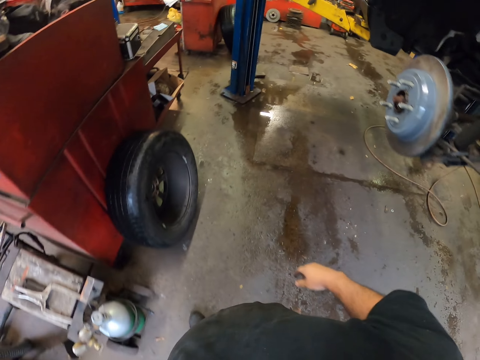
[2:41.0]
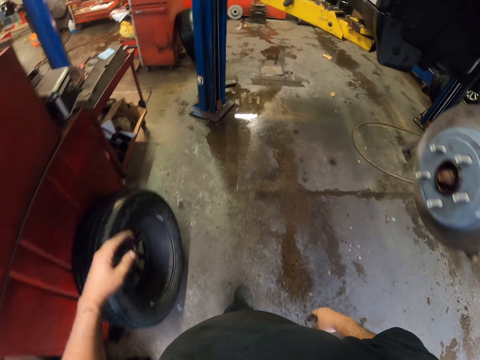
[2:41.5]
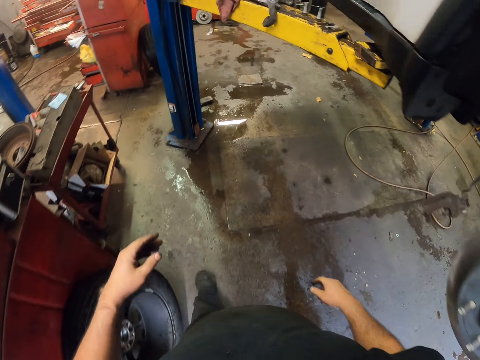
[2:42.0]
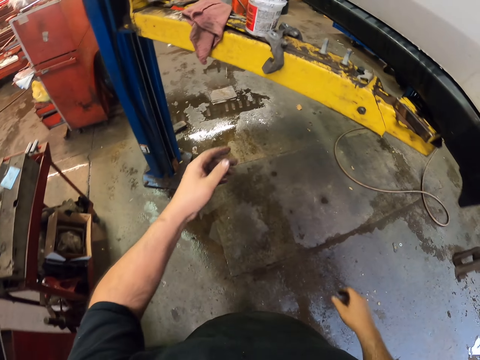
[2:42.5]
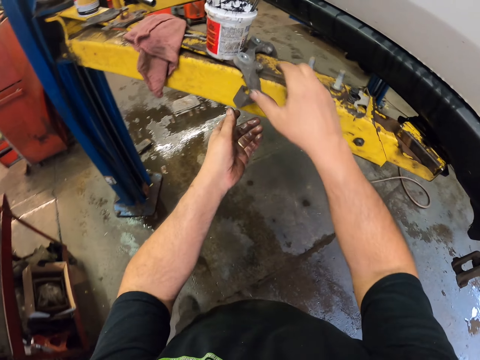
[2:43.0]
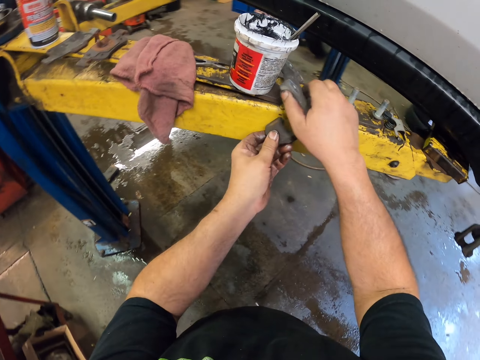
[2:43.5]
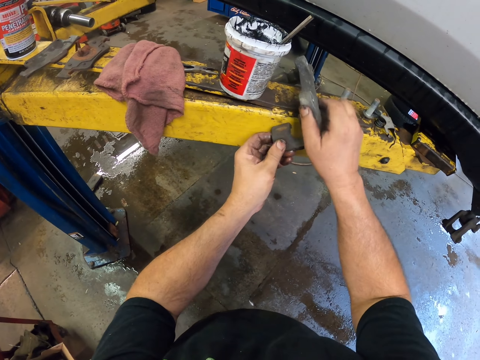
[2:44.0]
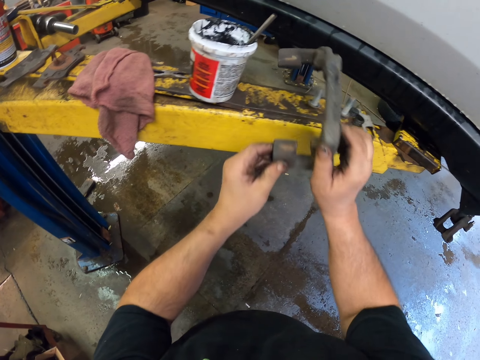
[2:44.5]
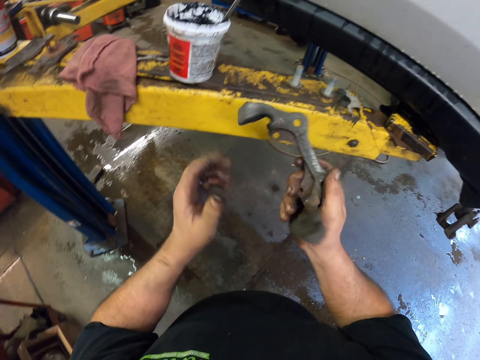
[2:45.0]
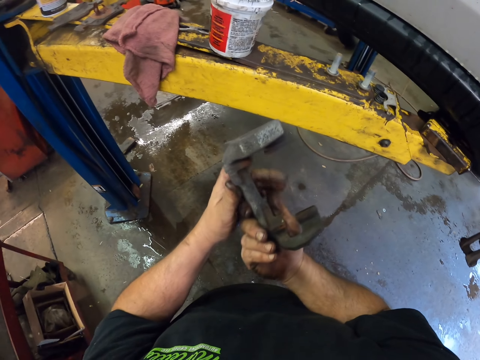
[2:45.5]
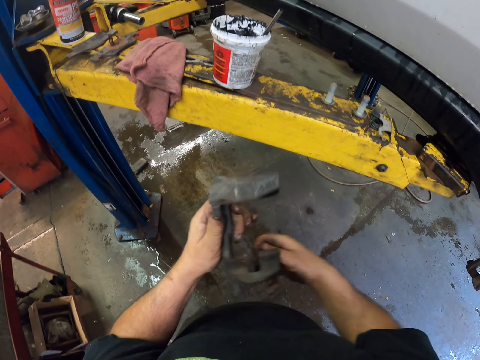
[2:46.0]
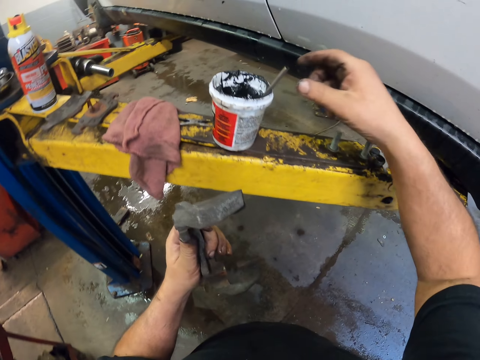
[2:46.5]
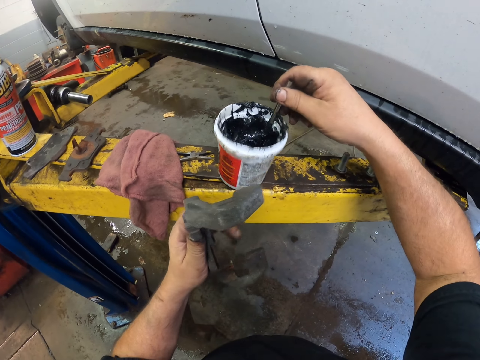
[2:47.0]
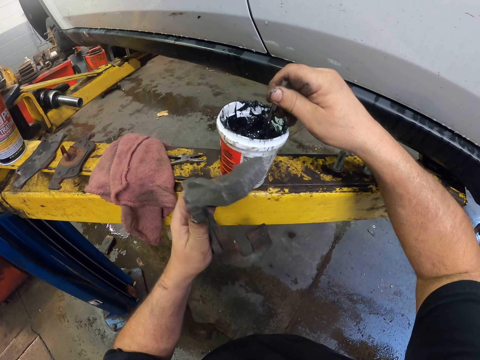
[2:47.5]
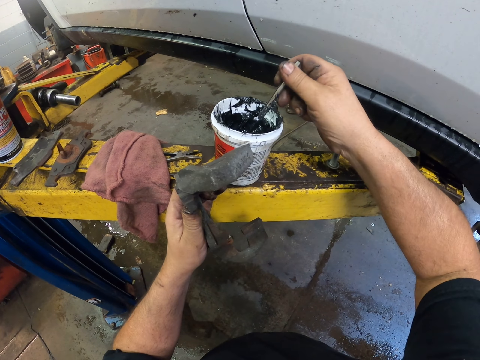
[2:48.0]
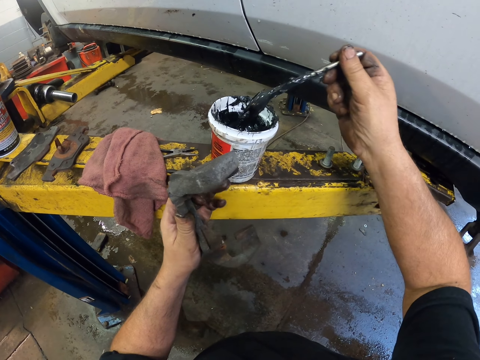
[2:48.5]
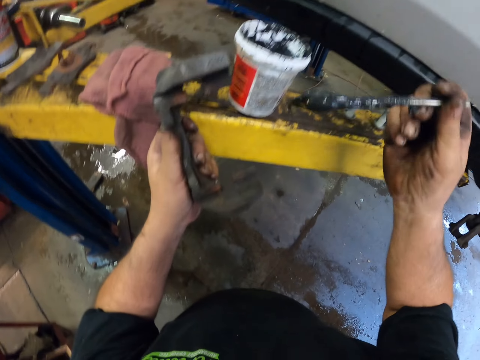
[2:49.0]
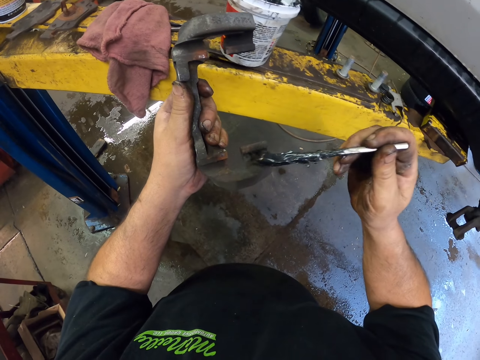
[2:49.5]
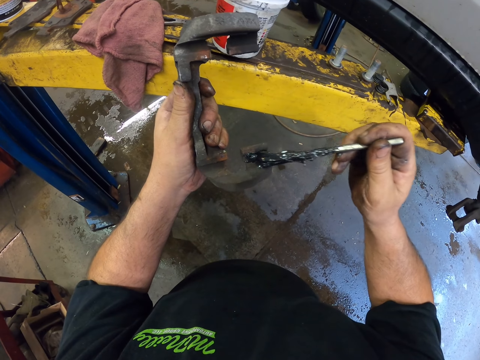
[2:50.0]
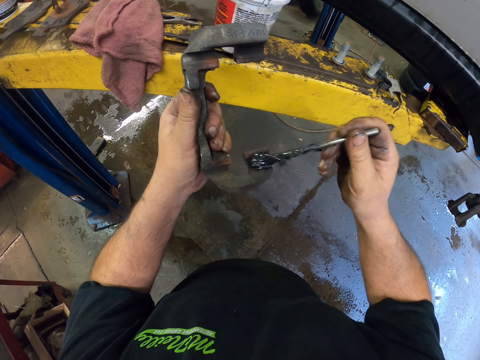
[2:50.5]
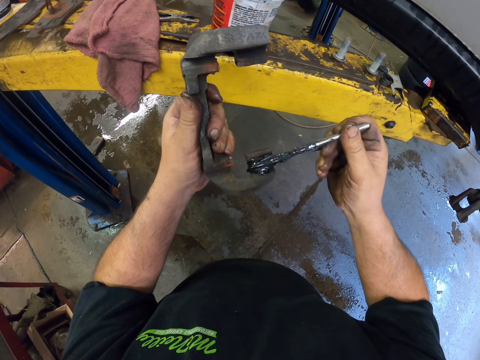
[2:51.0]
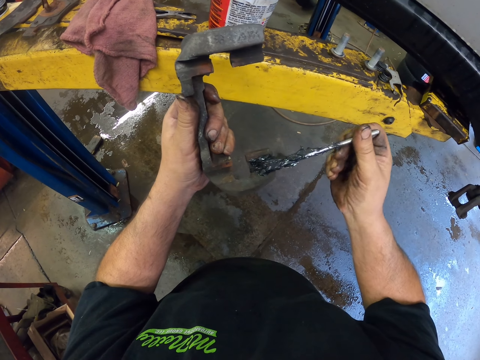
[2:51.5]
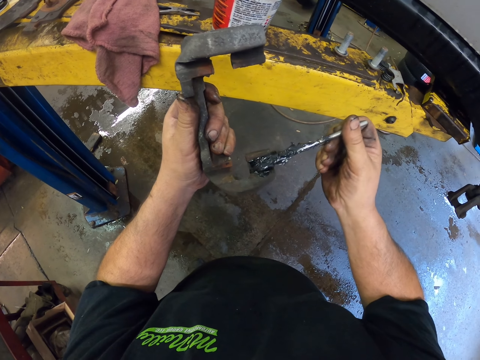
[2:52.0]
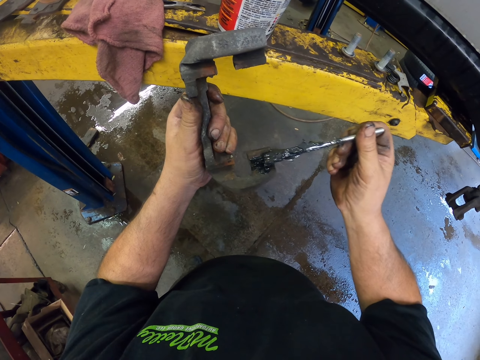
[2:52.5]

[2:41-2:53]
The camera wearer picks the brake pad clip. They pick the rod. They scoop the grease from the container and apply the grease into the brake pad clip.

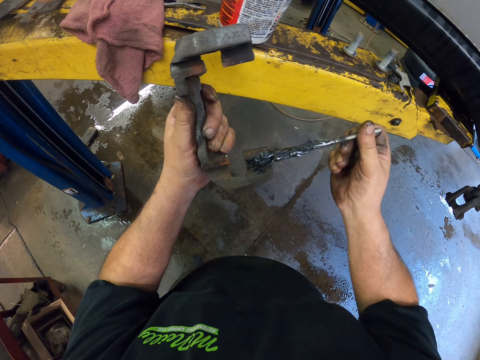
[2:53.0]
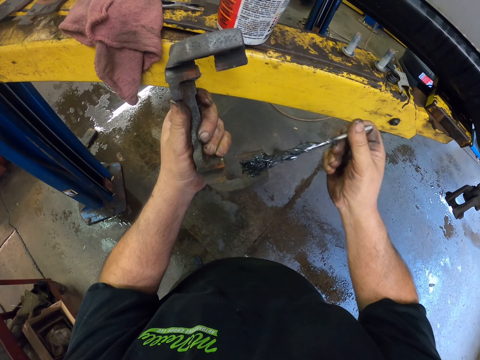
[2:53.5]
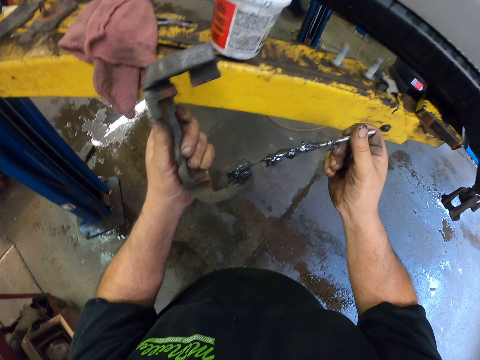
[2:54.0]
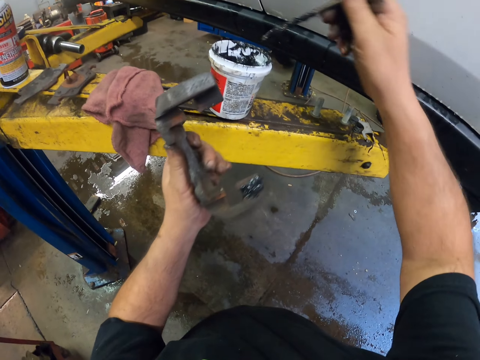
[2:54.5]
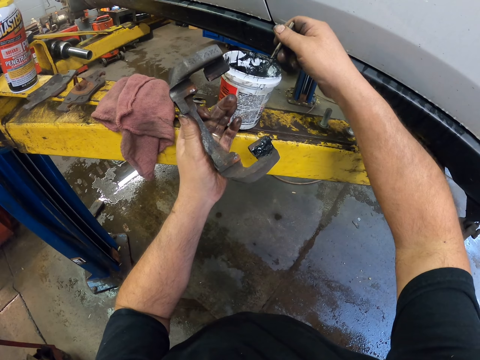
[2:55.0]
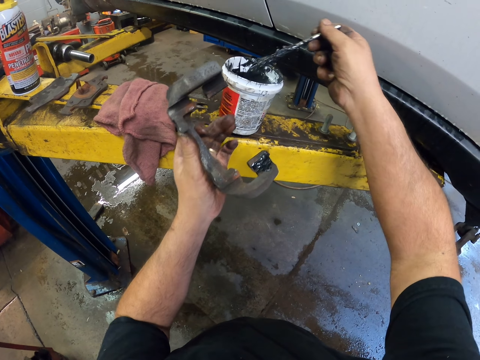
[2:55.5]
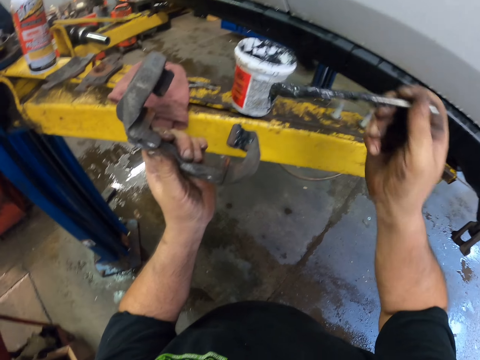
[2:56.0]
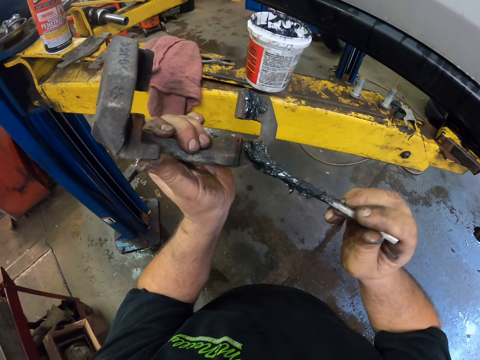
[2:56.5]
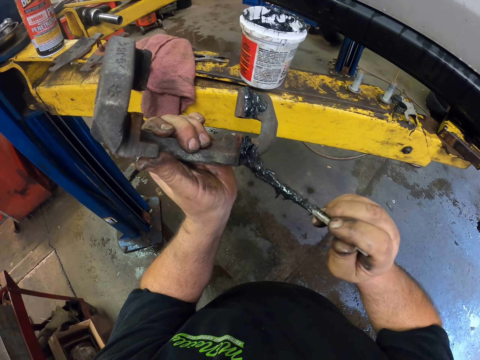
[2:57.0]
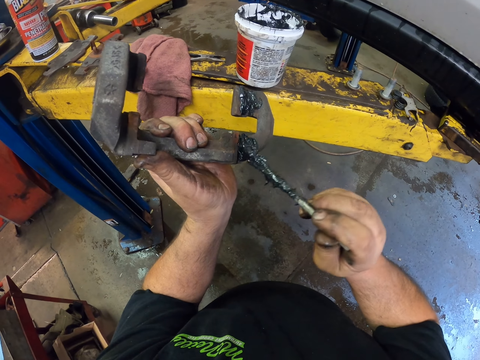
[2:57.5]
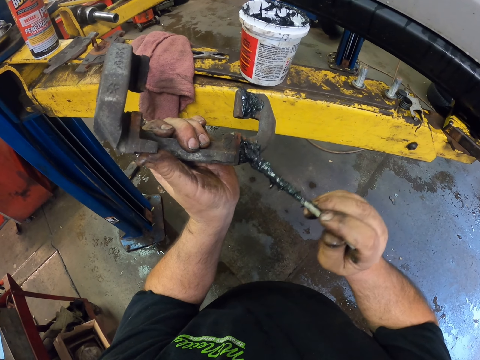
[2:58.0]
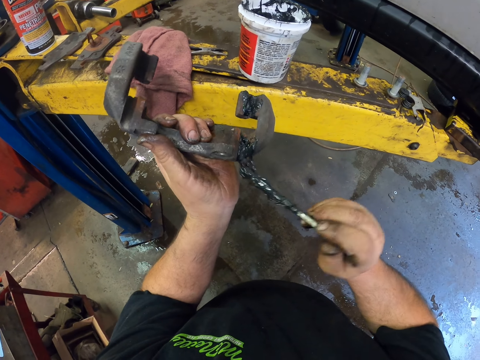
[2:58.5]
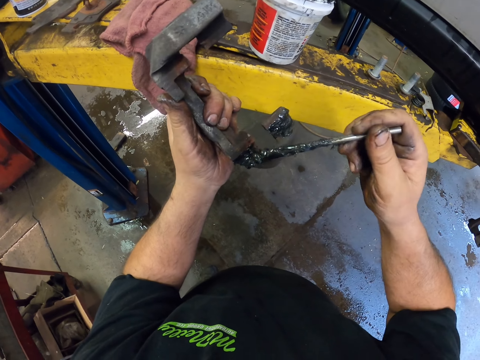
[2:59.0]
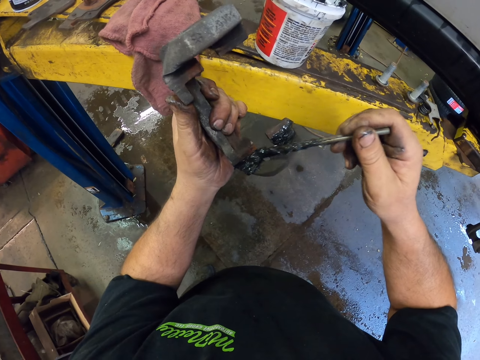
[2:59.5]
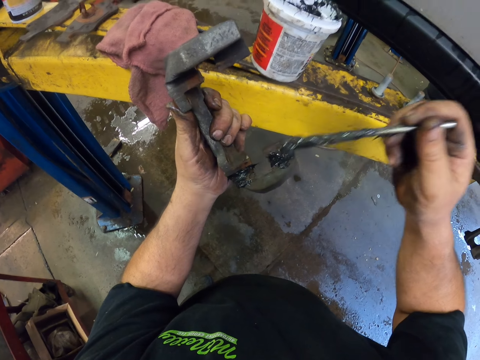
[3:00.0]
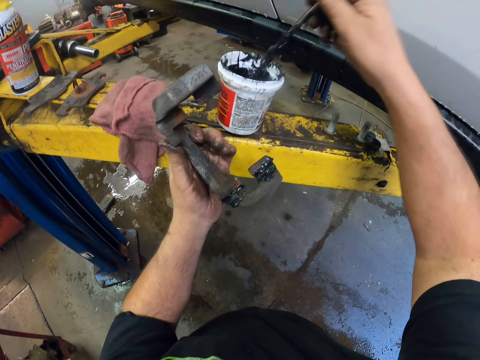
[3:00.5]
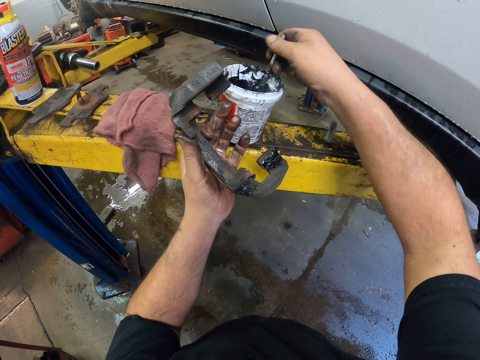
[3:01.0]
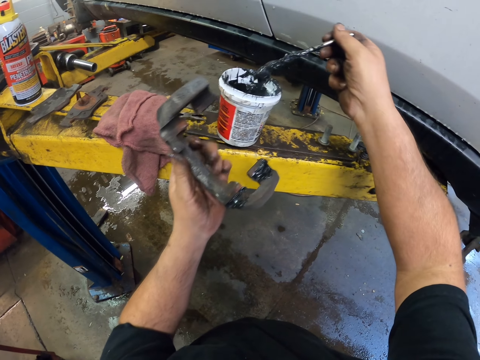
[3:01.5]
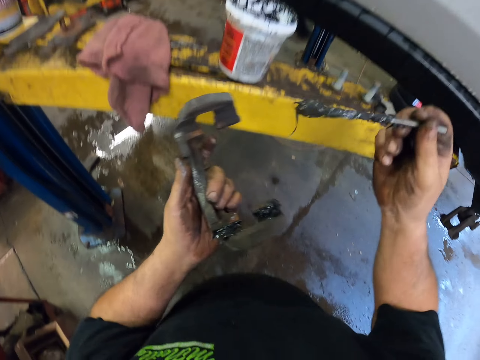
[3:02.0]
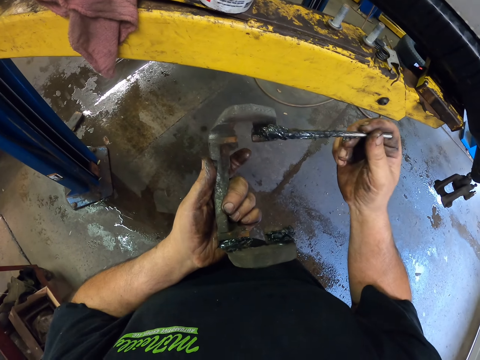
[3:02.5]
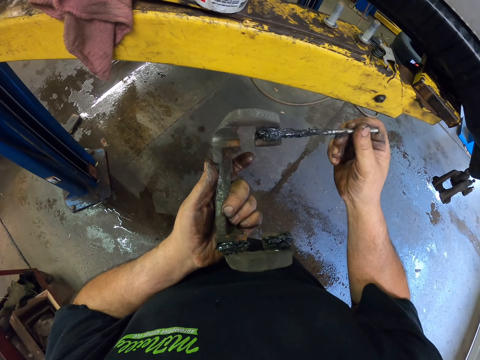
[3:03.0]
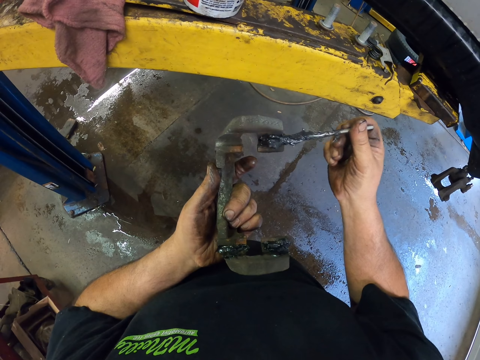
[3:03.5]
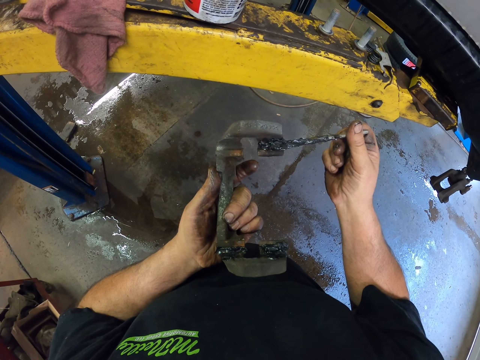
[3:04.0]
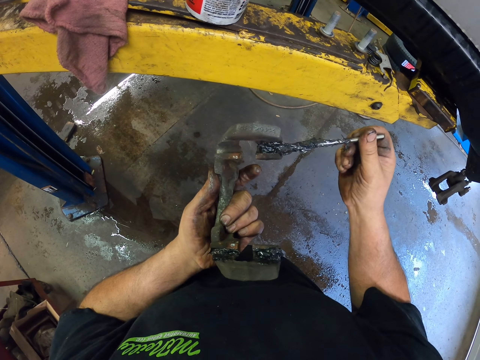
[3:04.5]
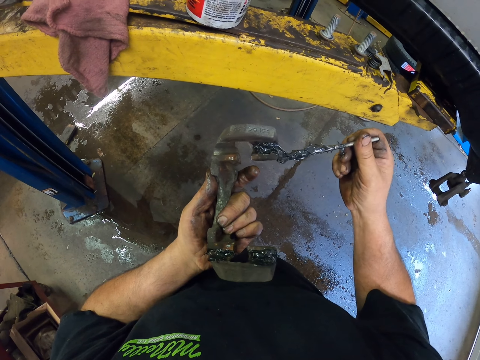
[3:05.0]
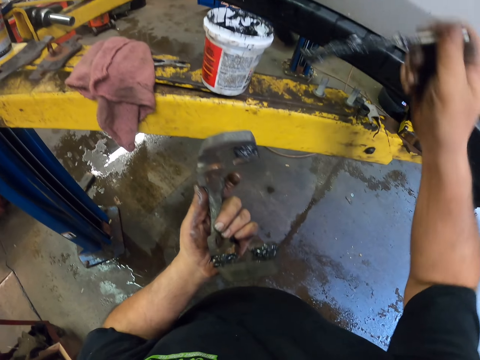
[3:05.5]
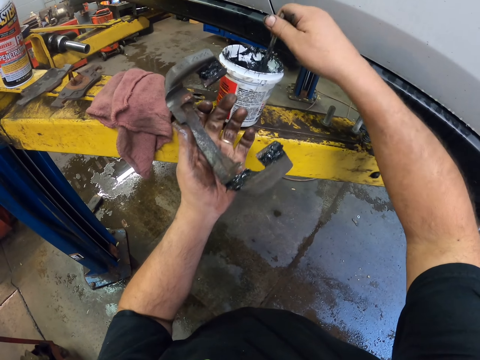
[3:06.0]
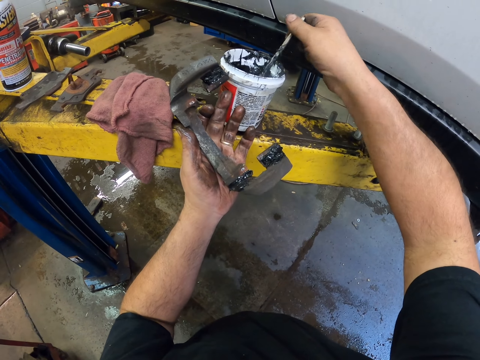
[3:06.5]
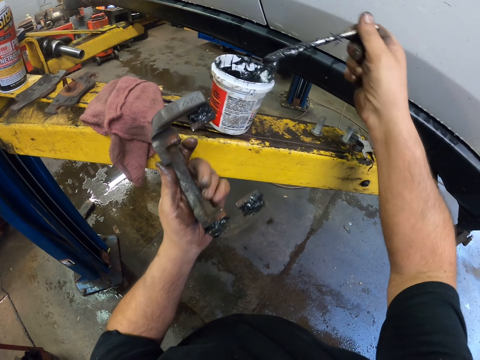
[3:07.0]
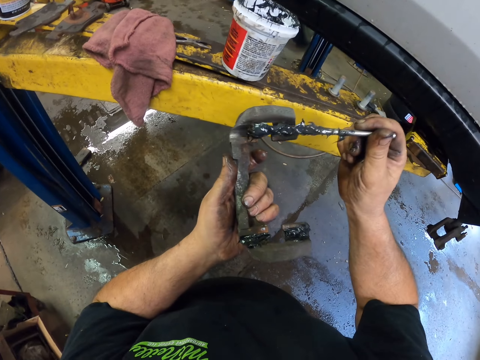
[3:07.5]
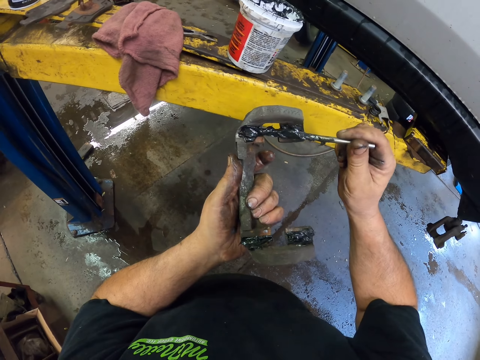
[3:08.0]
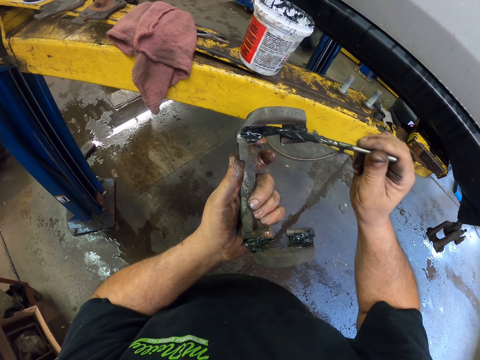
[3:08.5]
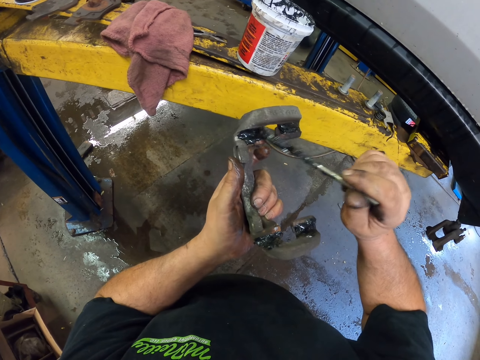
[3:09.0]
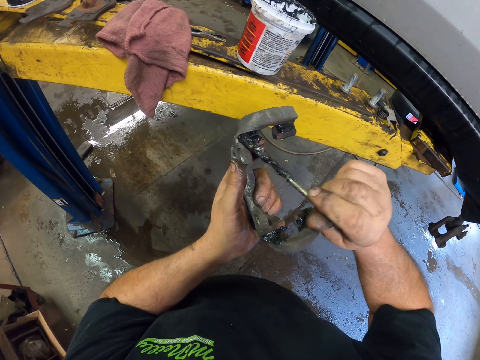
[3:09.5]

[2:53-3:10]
The camera wearer scoops the grease from the container. They apply the oil into the brake pad clip. They scoop the grease from the container. They apply the grease into the brake pad clip. They scoop the grease from the container.
